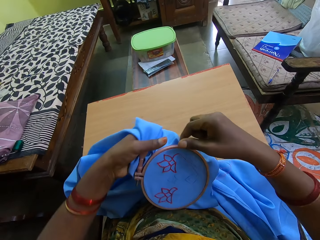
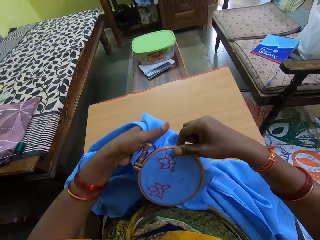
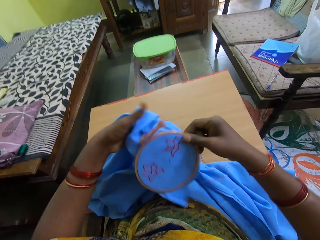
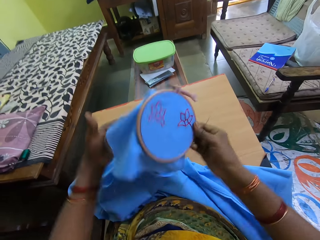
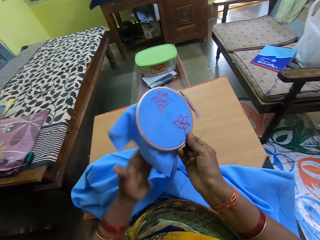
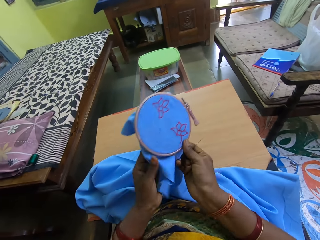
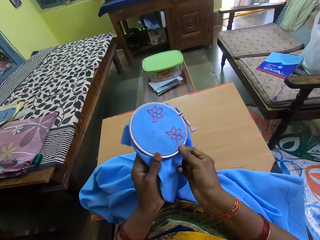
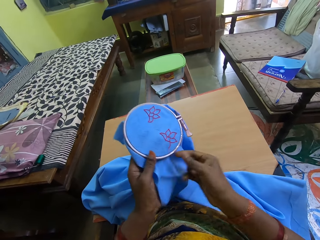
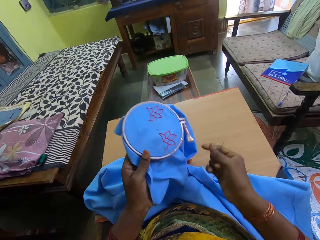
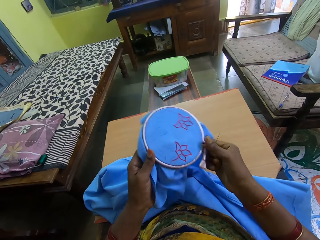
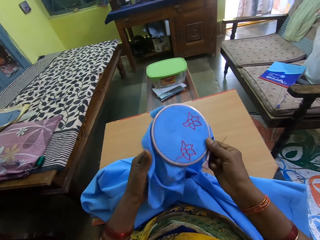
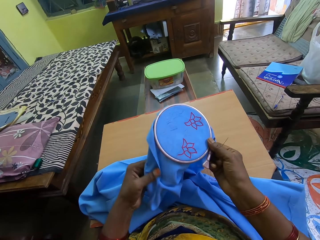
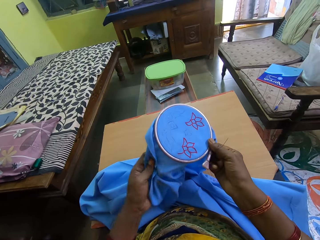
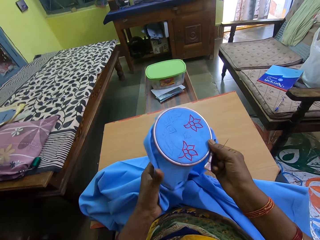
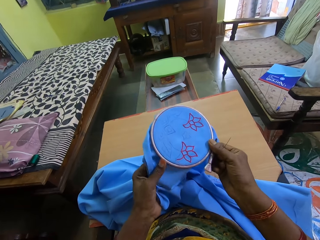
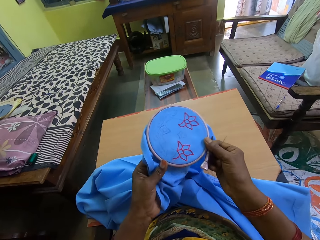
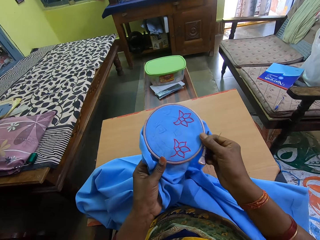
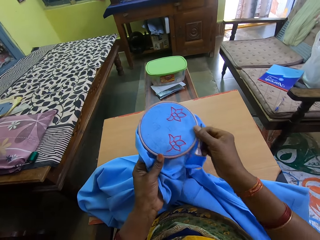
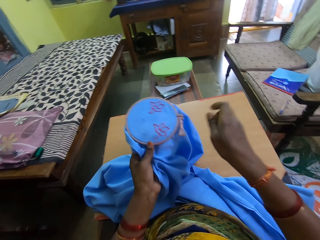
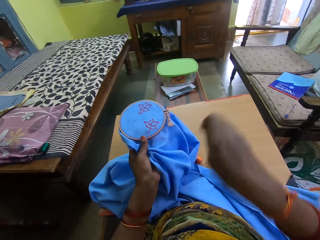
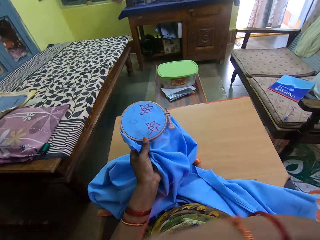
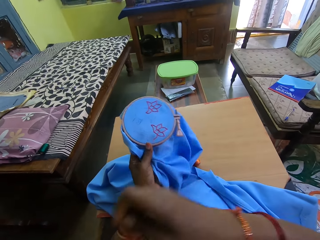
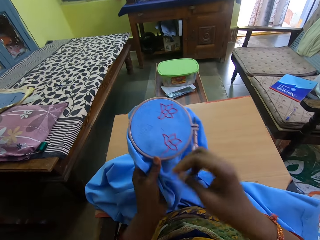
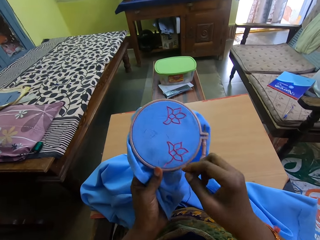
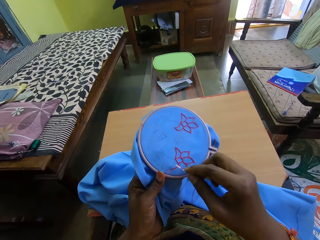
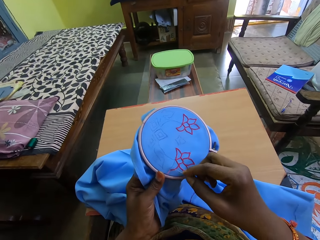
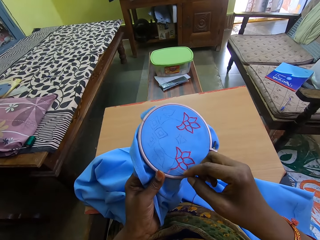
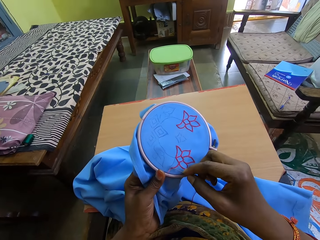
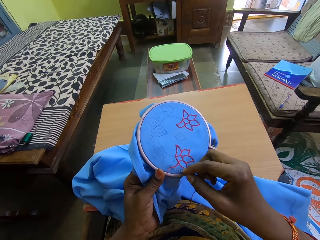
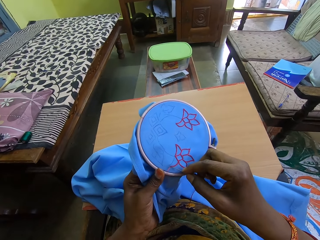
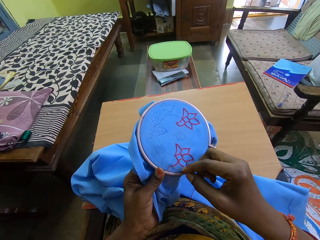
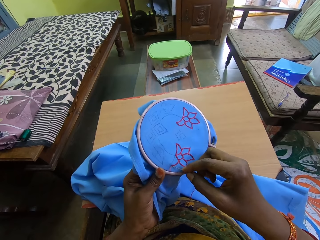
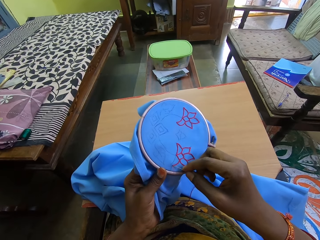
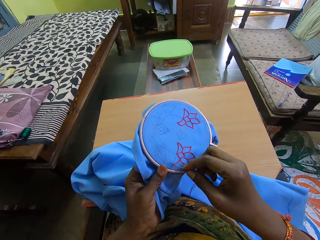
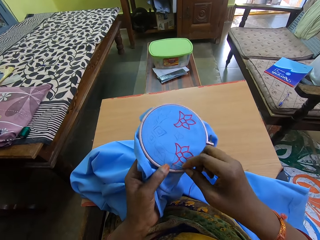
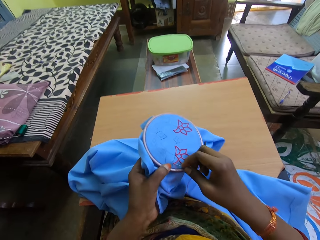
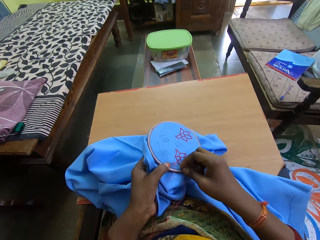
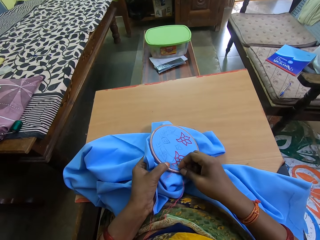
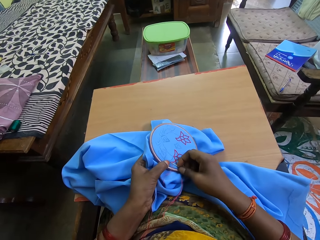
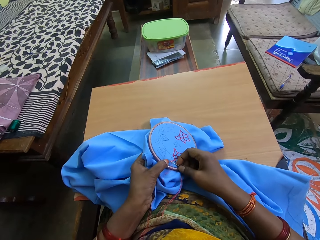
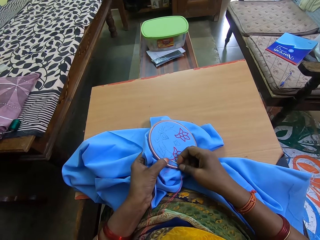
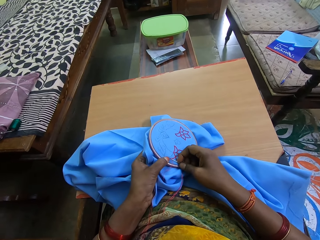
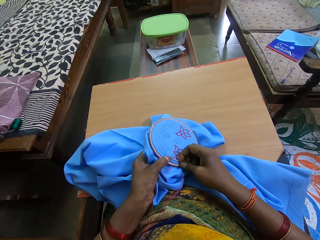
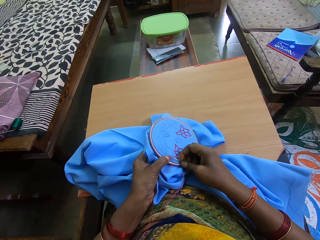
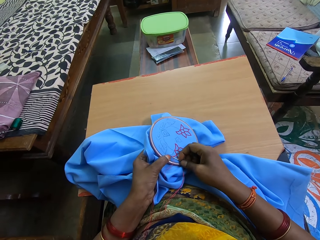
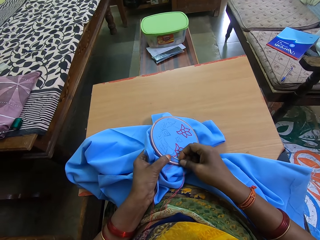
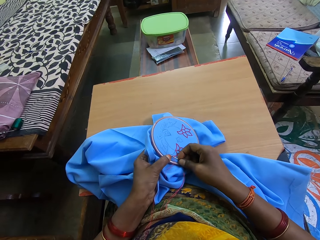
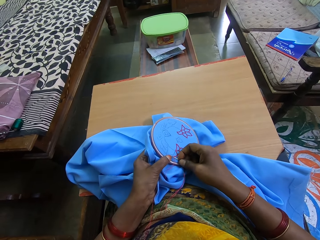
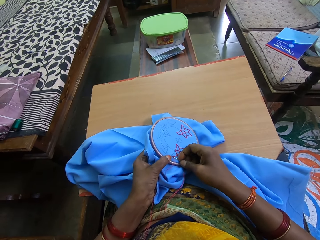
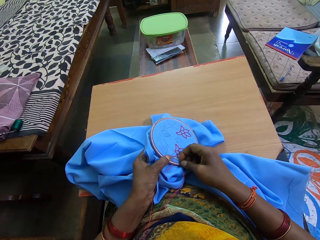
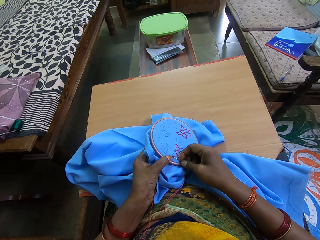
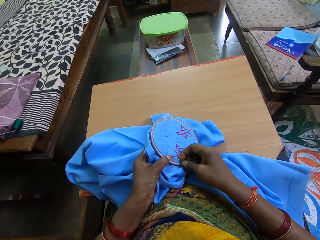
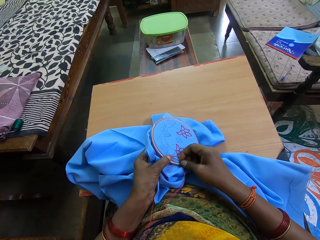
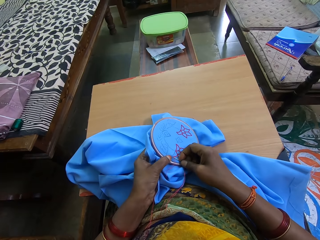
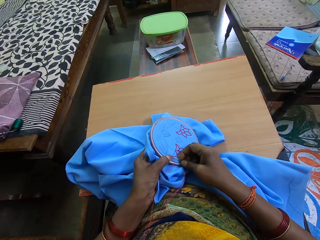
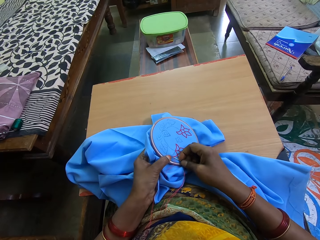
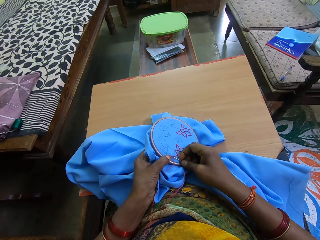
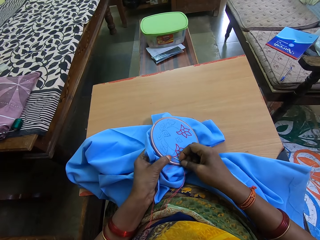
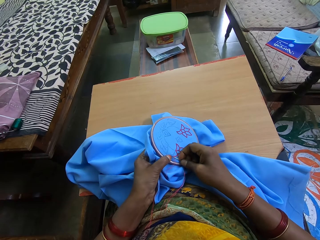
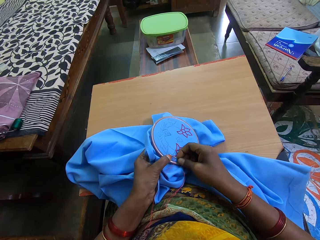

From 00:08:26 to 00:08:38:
The camera wearer rolls the hoop with her hands. She touches the seat cloth. She lifts up the hand. She touches her face with her right hand. She embroiders the blue cloth piece in the hoop with the needle in her right hand.

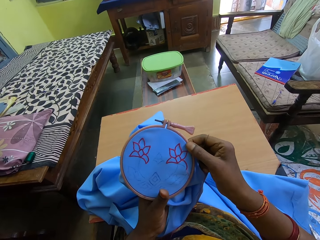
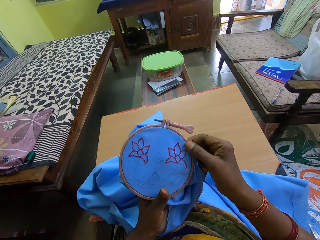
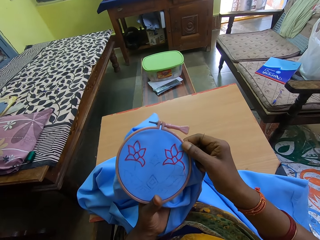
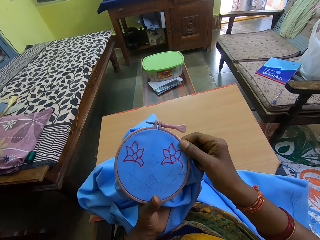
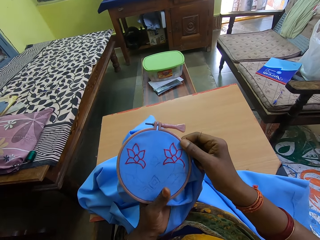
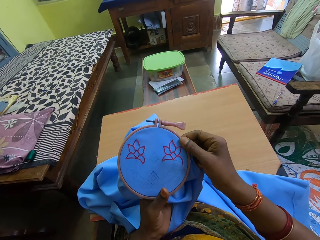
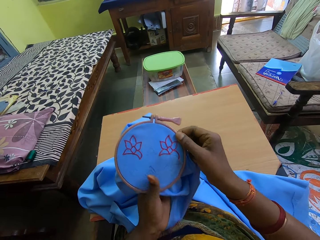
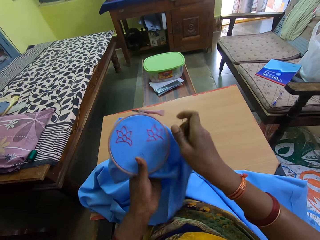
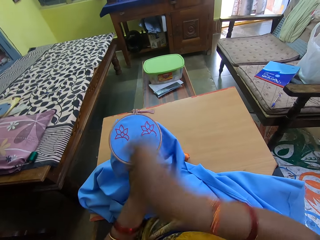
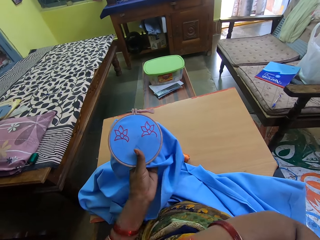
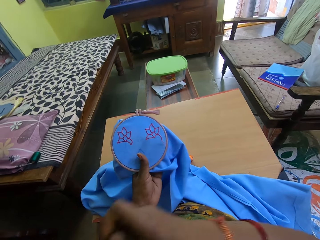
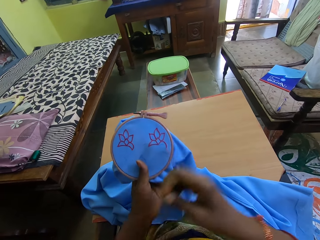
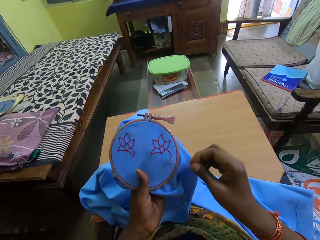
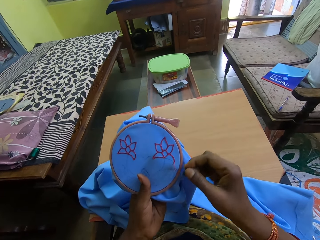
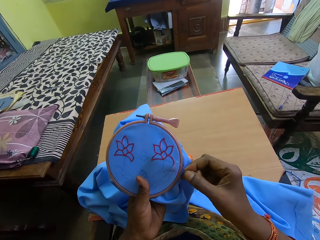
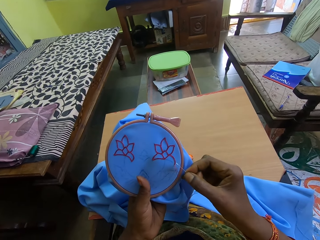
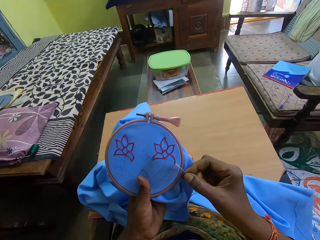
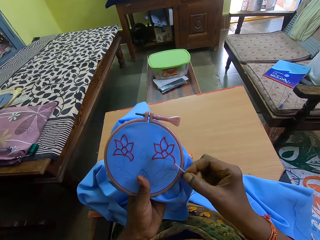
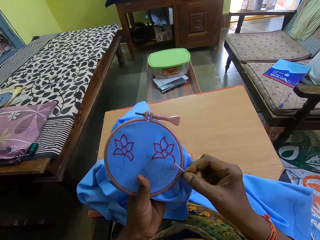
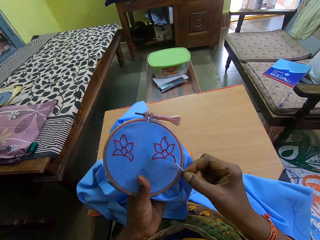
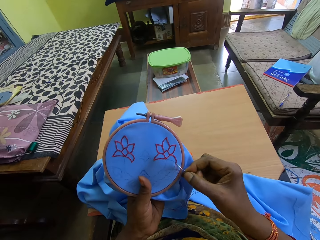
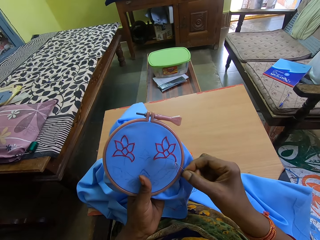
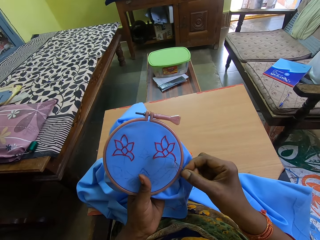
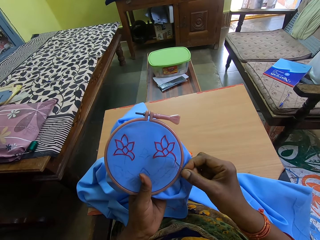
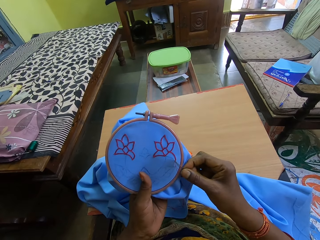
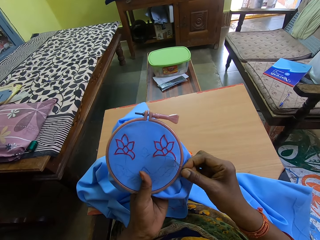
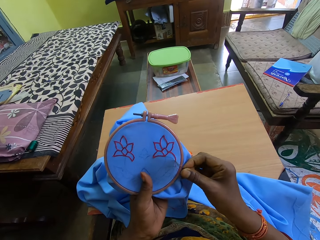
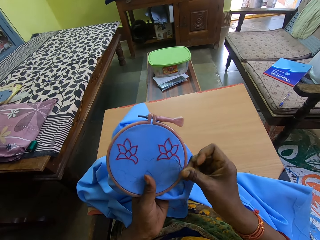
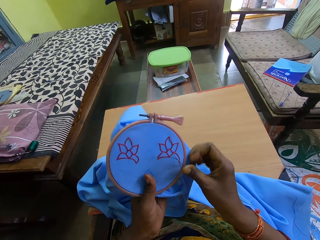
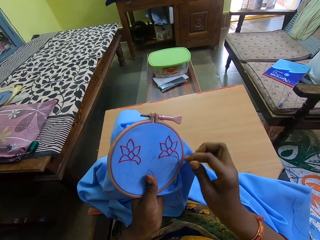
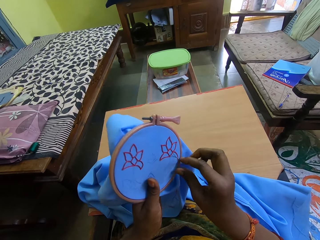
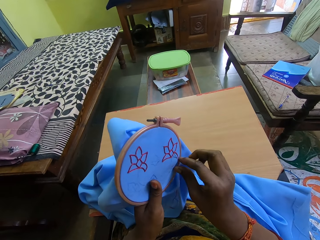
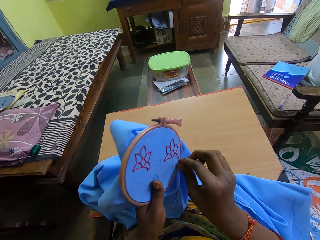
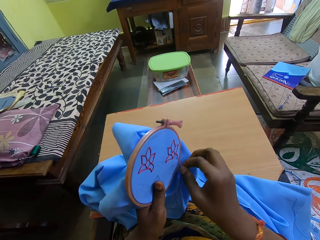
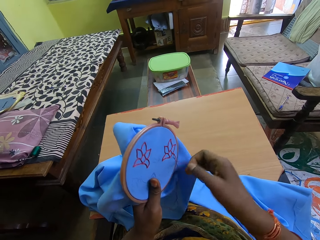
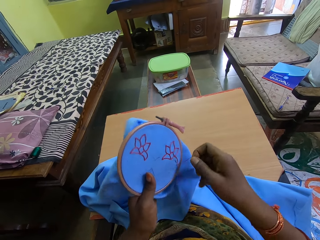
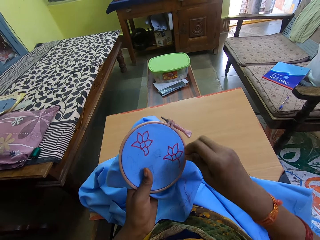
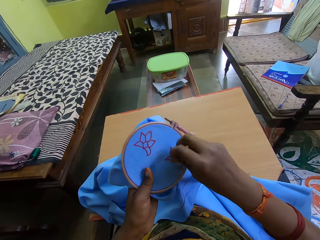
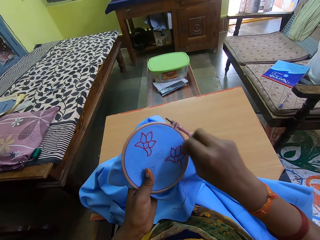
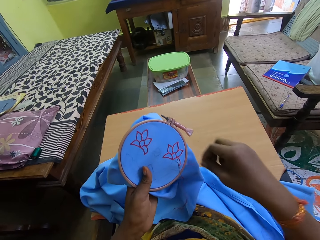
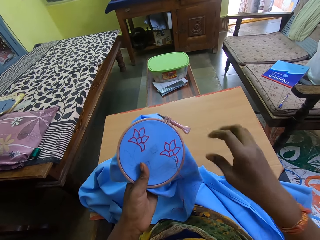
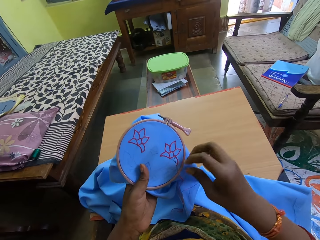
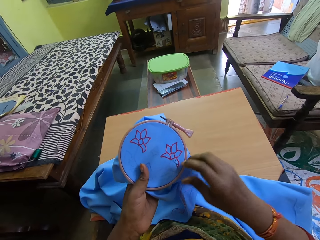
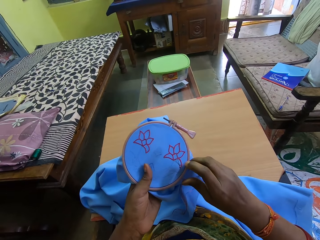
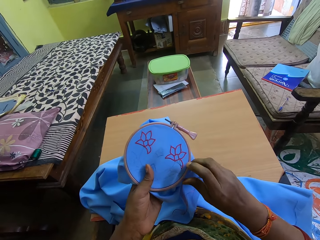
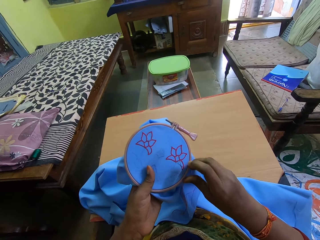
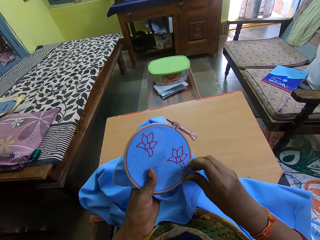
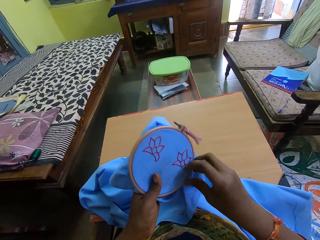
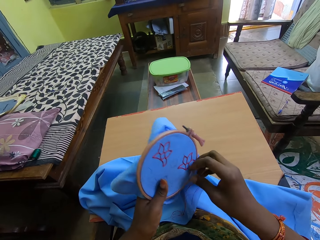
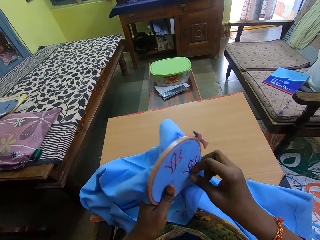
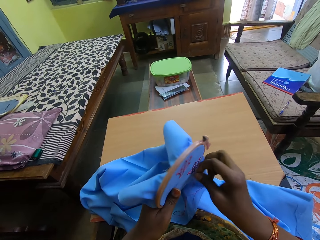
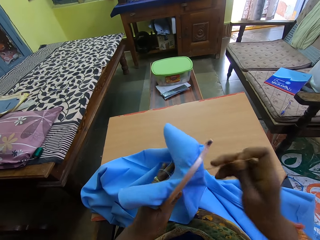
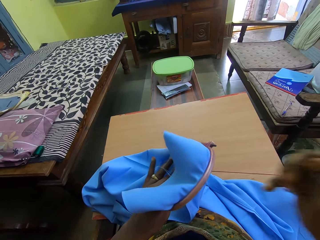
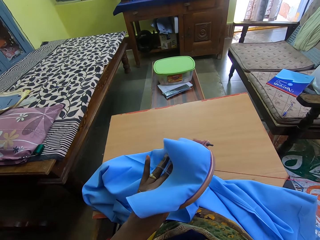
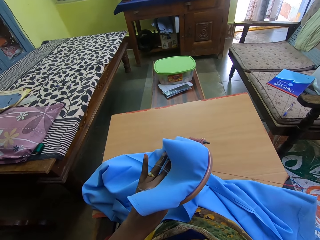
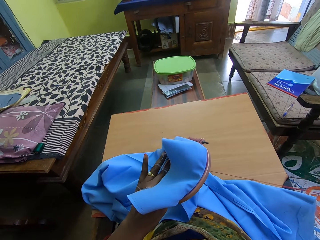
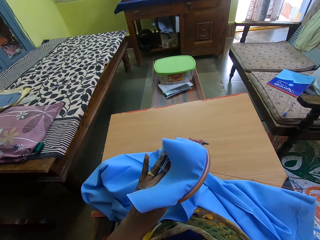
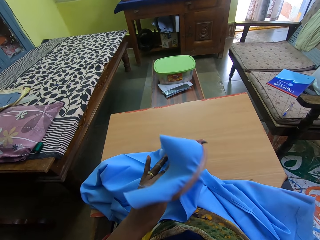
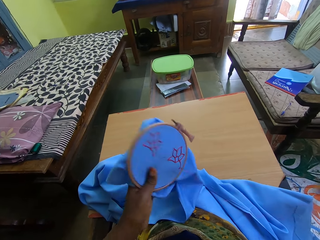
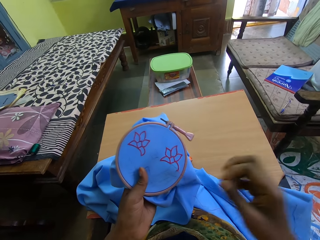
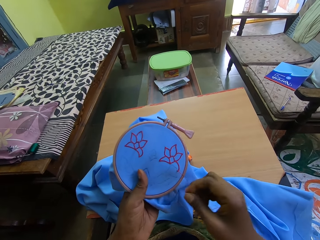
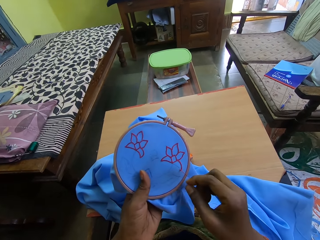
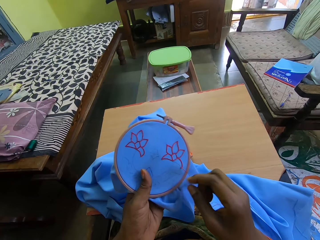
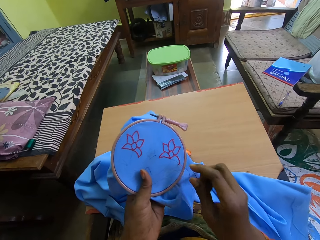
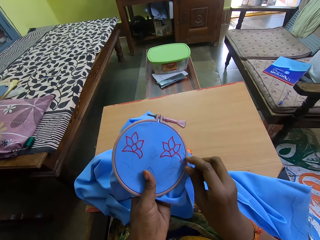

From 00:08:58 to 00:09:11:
The camera wearer lifts up the hand. She embroiders the blue cloth piece in the hoop with the needle in her right hand. She pulls the needle.
